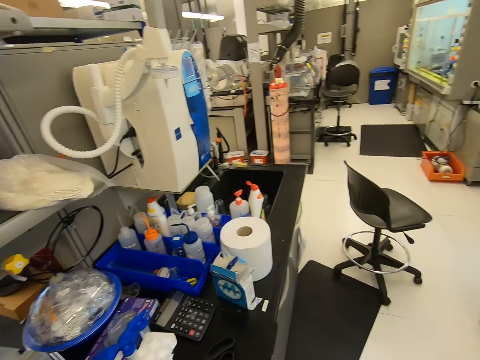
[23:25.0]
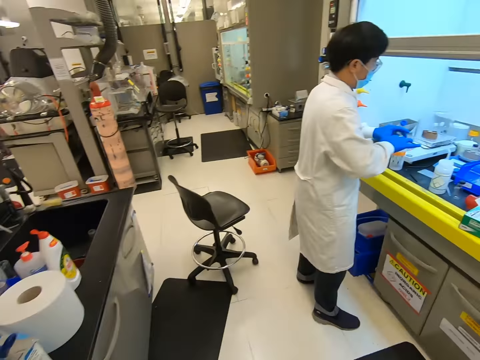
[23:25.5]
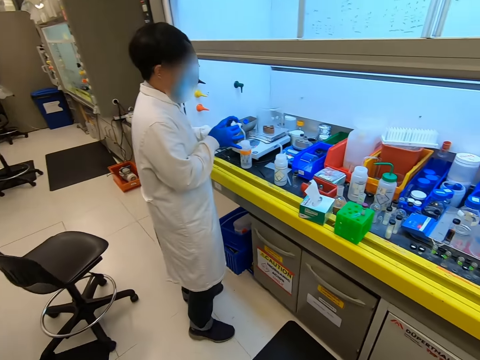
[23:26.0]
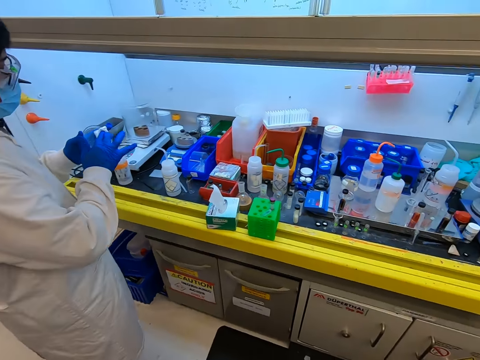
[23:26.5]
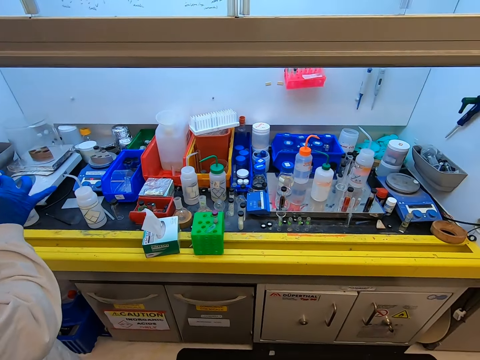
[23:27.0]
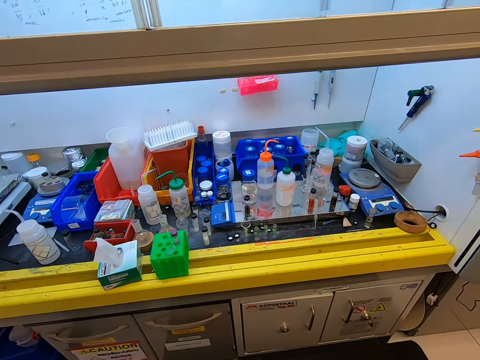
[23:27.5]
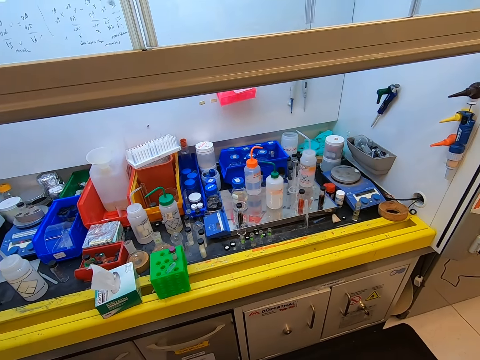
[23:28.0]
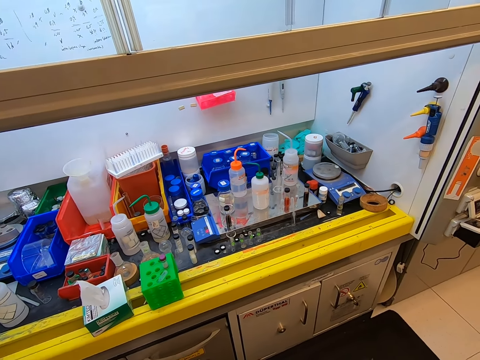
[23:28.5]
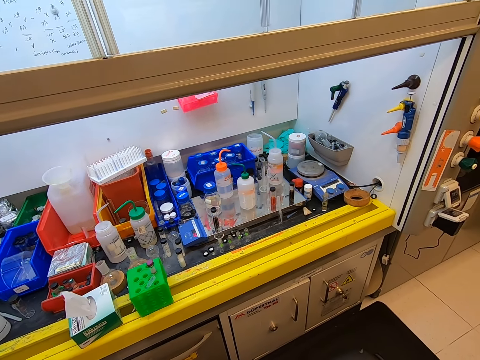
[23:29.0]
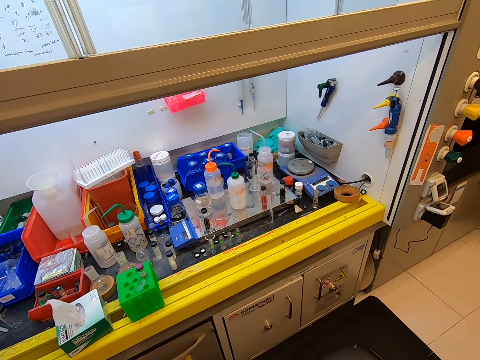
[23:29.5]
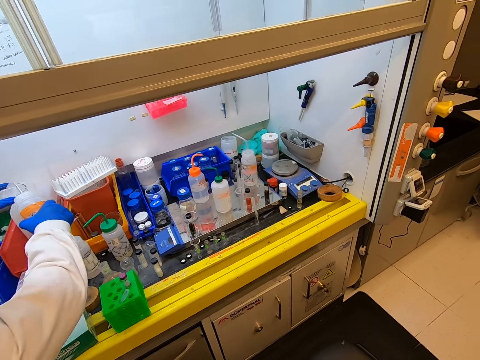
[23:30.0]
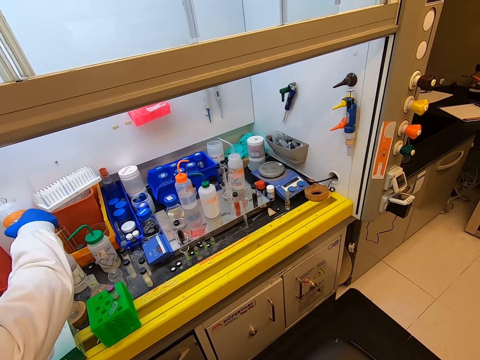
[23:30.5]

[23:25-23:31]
The camera wearer moves around the house.

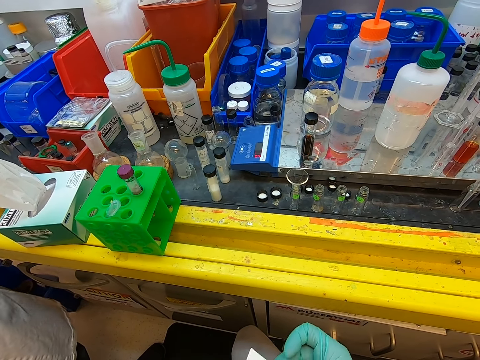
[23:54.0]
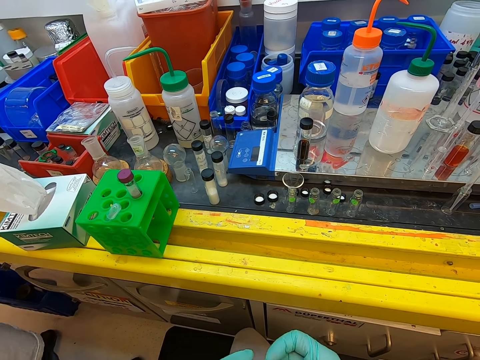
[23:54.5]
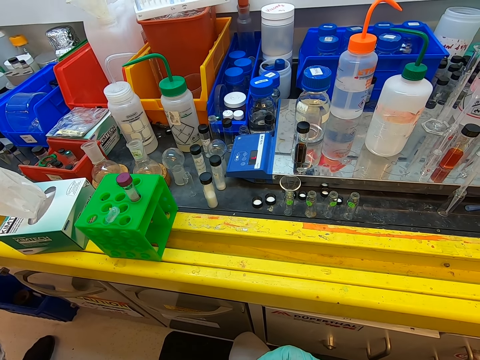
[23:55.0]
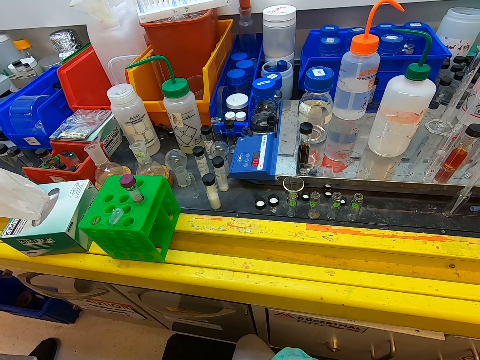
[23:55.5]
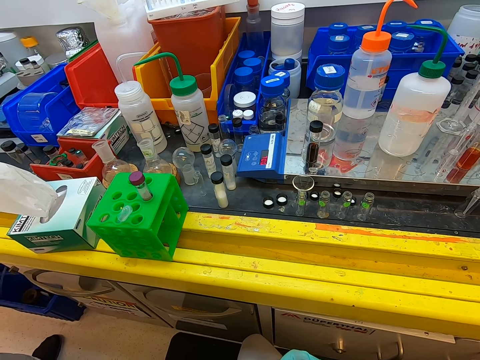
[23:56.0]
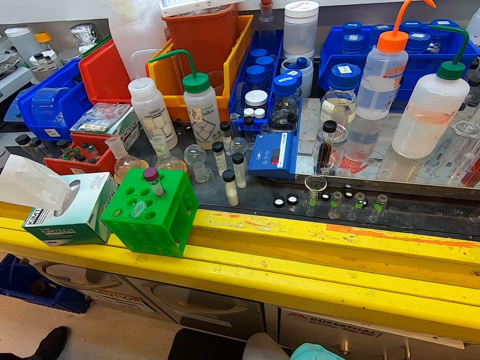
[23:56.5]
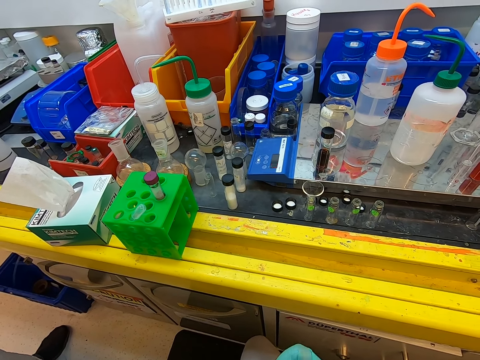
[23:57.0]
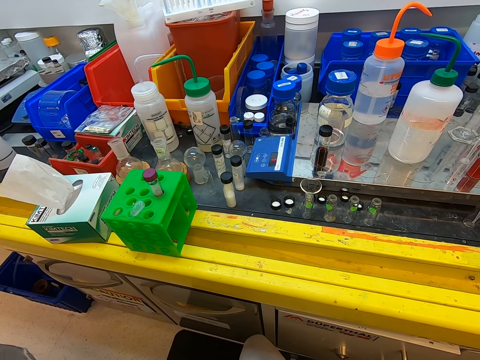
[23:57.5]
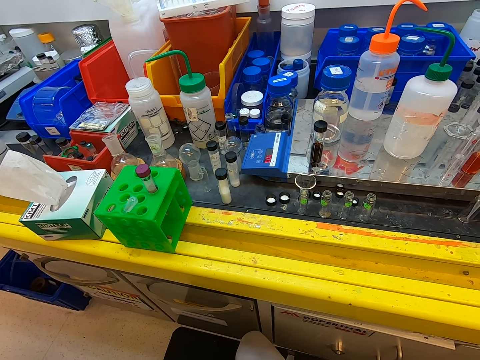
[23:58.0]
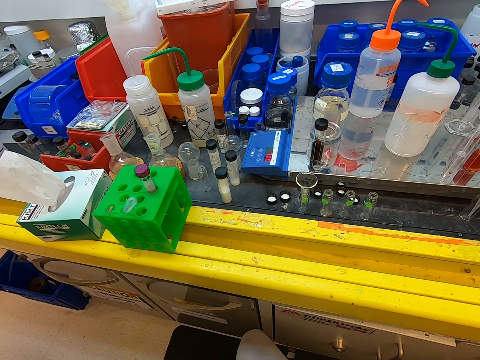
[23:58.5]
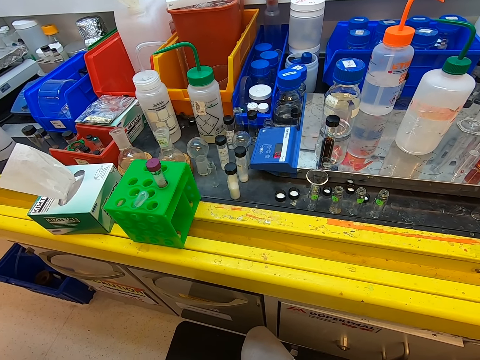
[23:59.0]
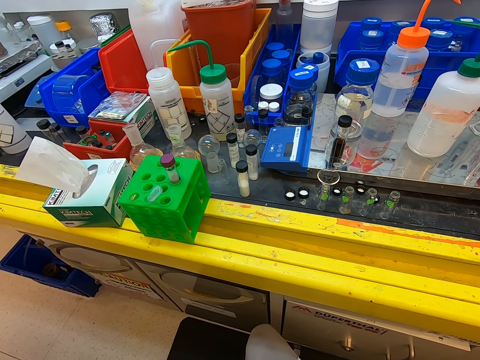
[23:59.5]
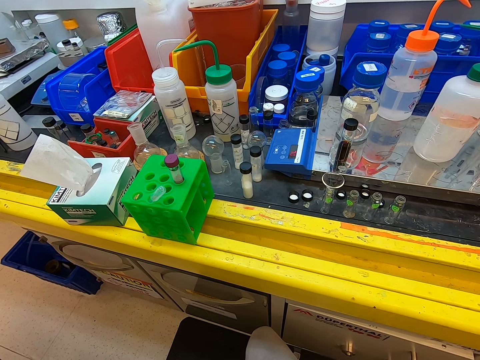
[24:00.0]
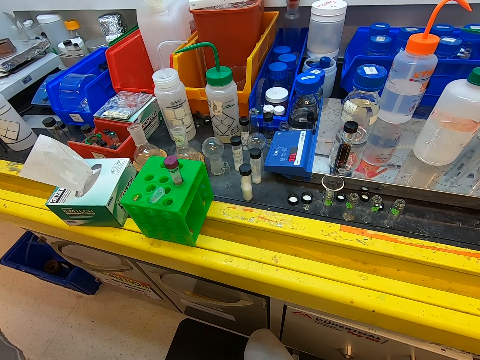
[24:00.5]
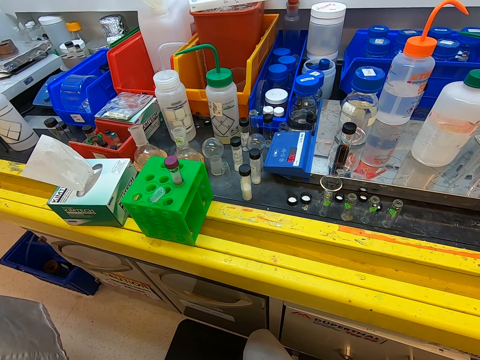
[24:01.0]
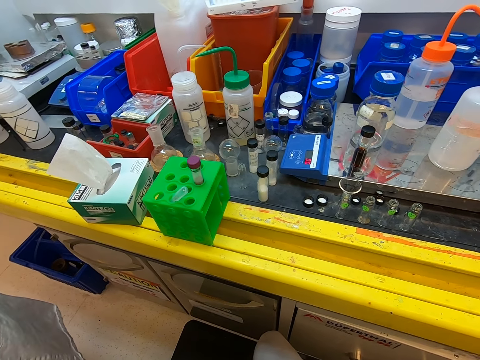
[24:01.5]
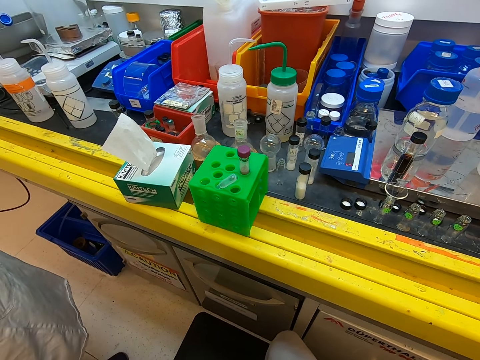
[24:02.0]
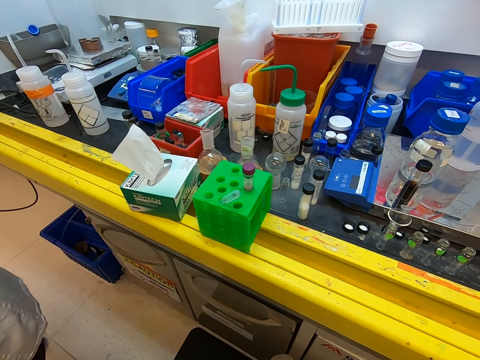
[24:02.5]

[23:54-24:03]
The camera wearer touches something. They stare at the equipment.

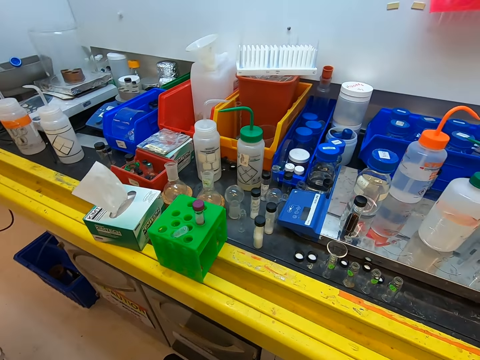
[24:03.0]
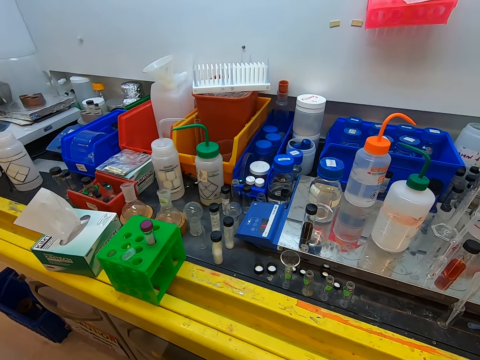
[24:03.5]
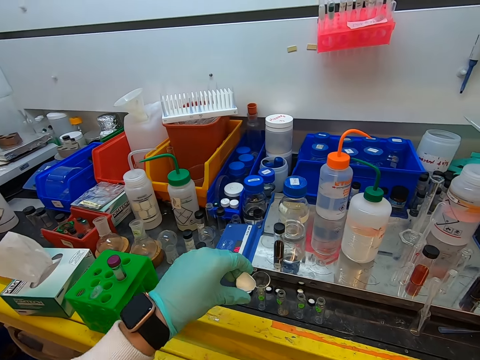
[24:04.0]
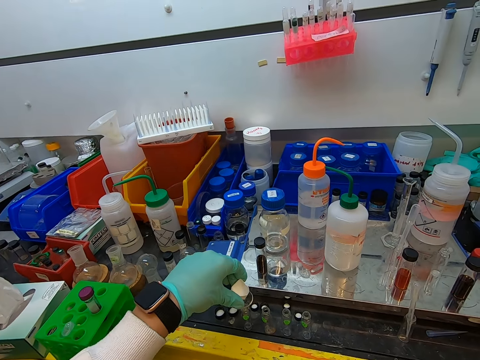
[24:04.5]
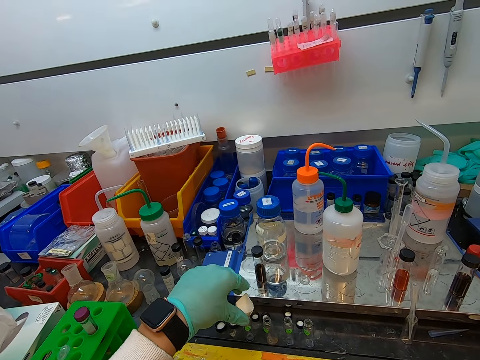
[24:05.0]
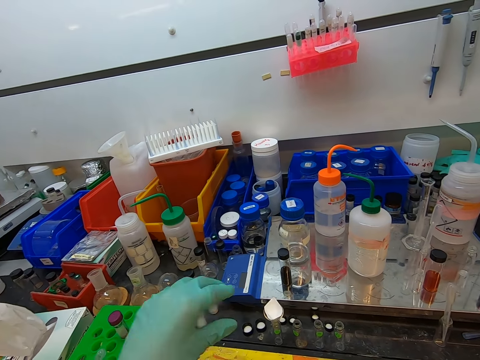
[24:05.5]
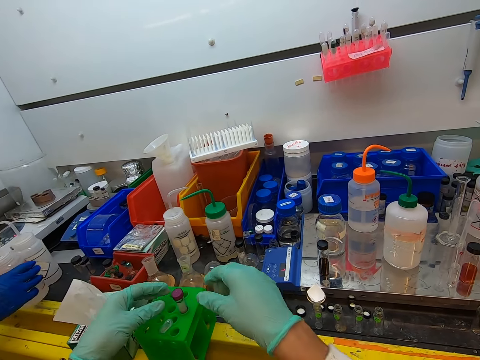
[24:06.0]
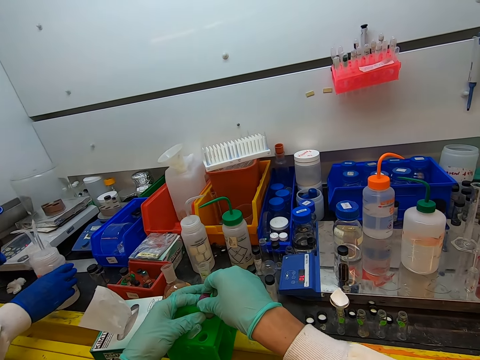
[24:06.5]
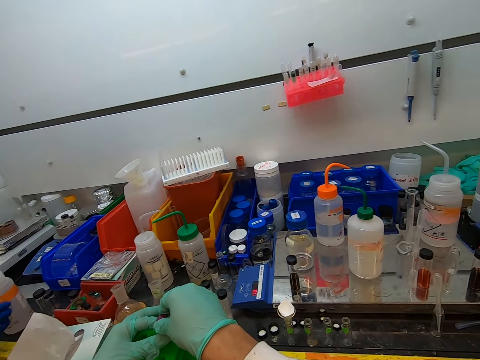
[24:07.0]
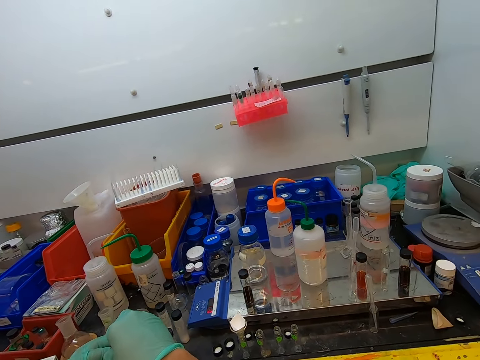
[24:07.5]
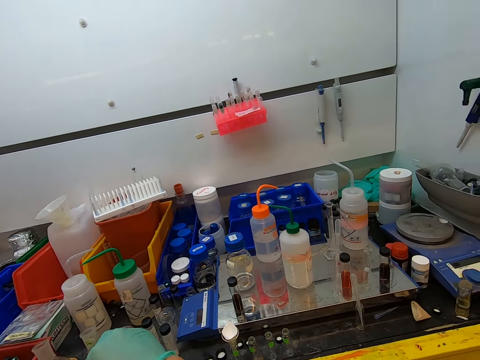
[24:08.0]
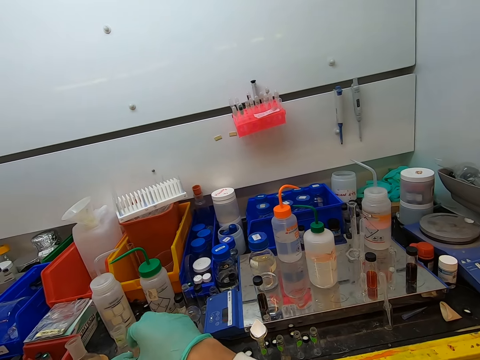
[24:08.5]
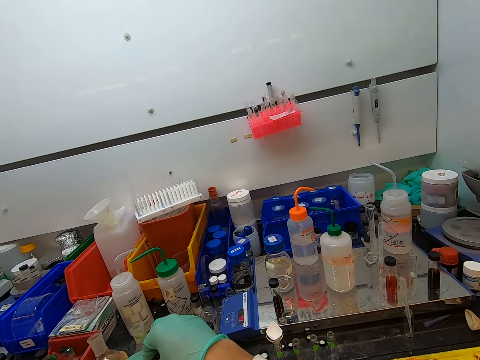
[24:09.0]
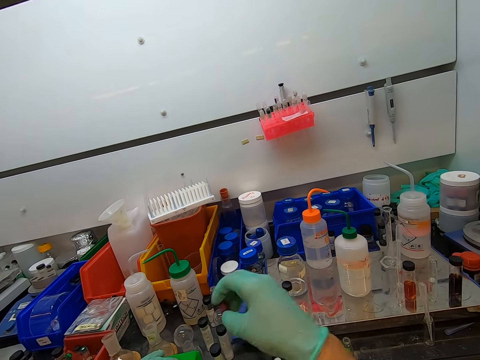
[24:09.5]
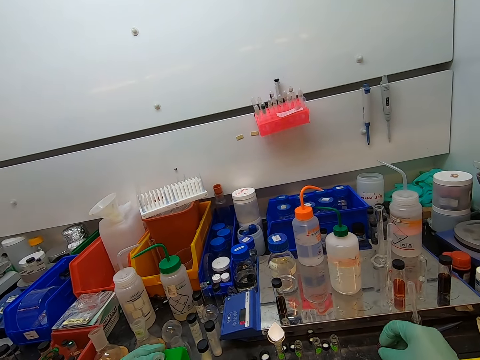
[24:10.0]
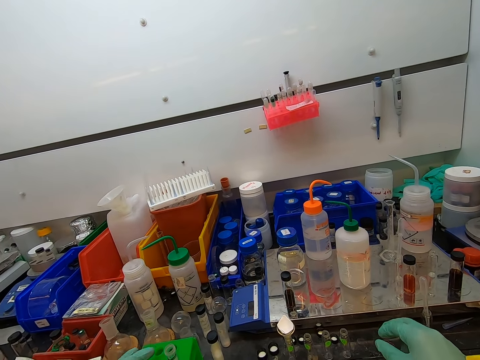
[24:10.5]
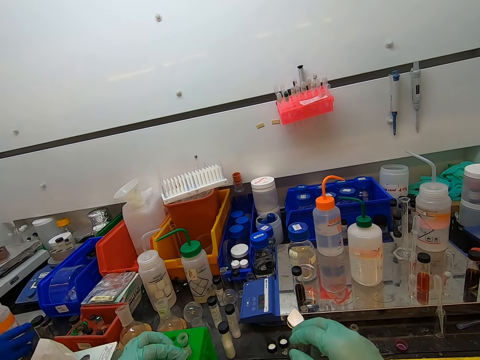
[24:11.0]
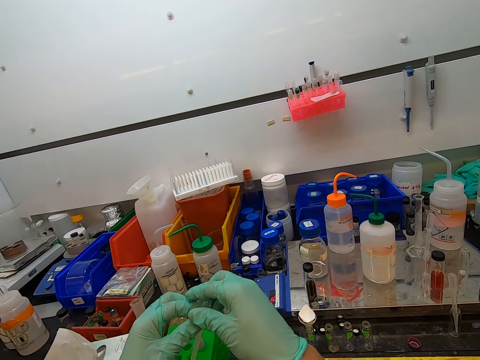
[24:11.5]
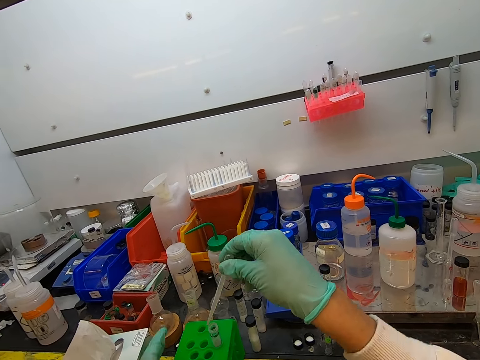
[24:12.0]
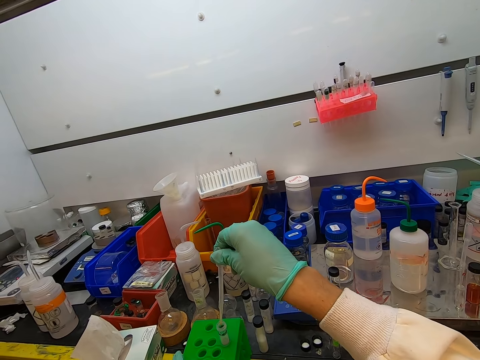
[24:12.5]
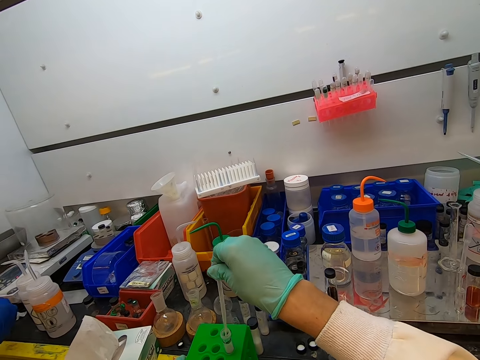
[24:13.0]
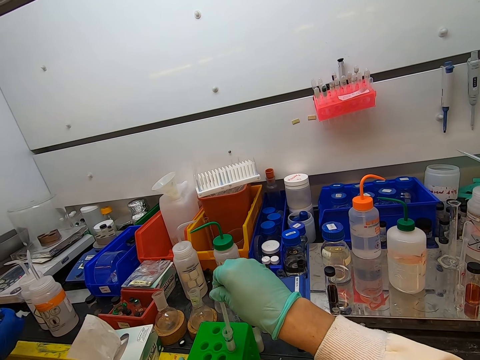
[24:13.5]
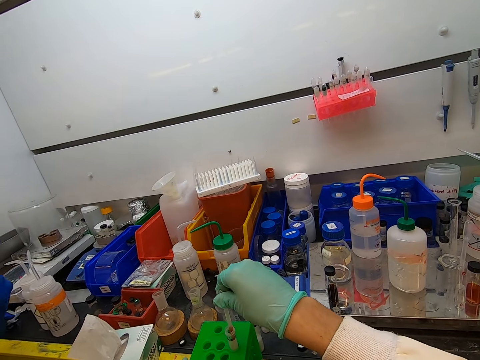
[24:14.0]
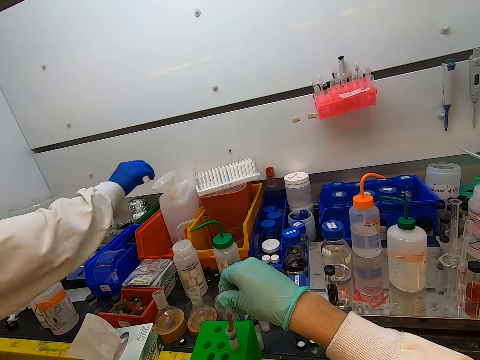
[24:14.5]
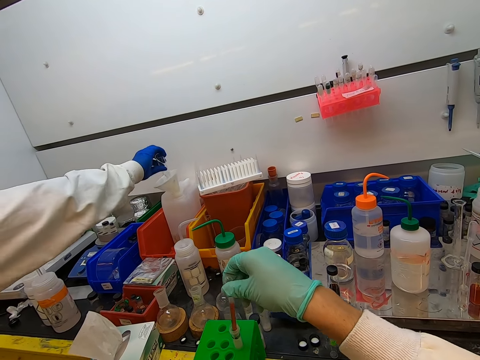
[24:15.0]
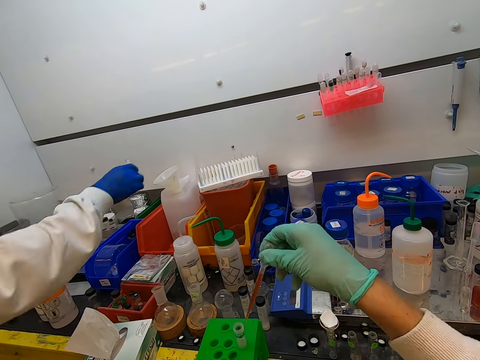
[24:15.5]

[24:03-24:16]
The camera wearer puts something on top of the table. They put the filter paper on a funnel. They pick up a test tube. They touch a pipette. They open the test tube. They put the pipette inside the test tube.
